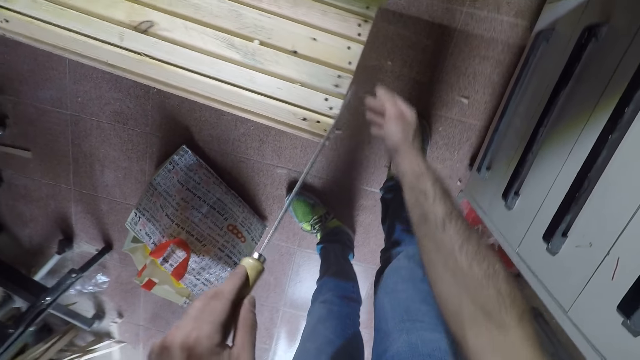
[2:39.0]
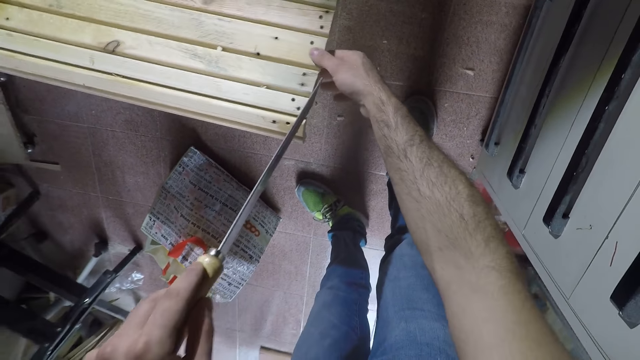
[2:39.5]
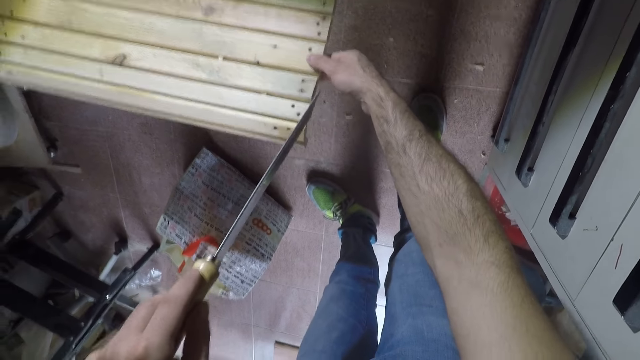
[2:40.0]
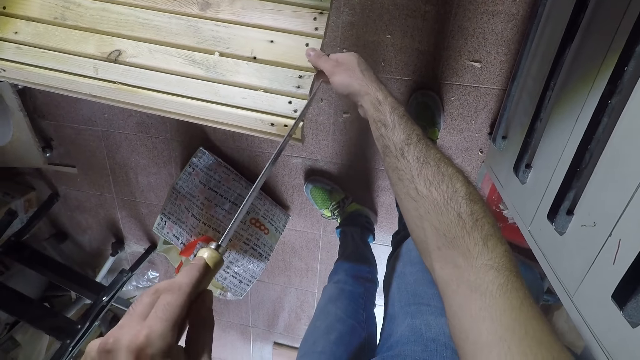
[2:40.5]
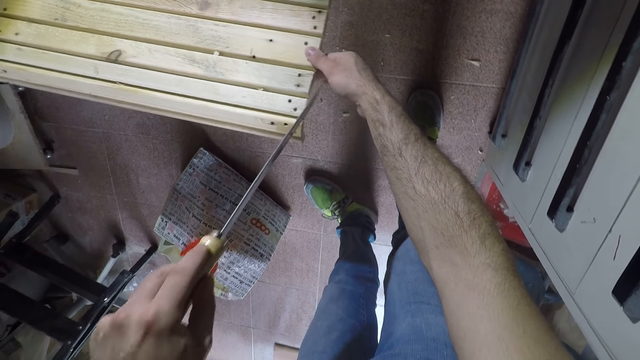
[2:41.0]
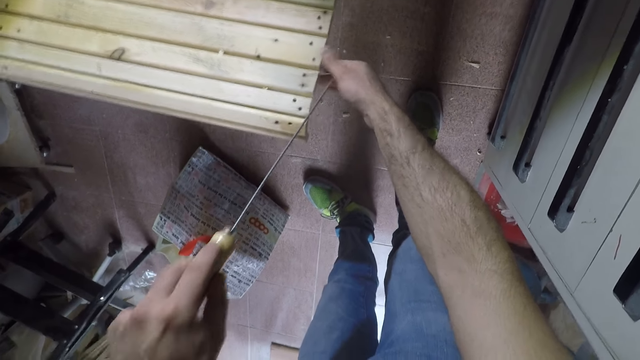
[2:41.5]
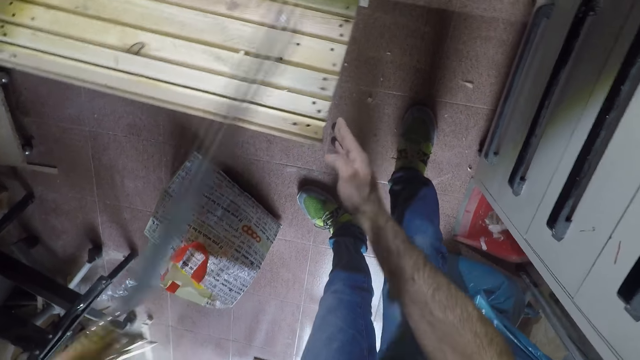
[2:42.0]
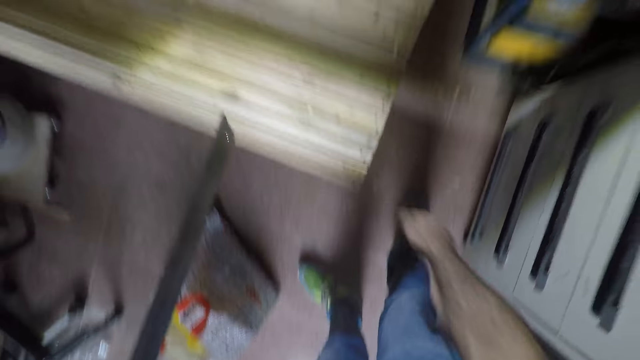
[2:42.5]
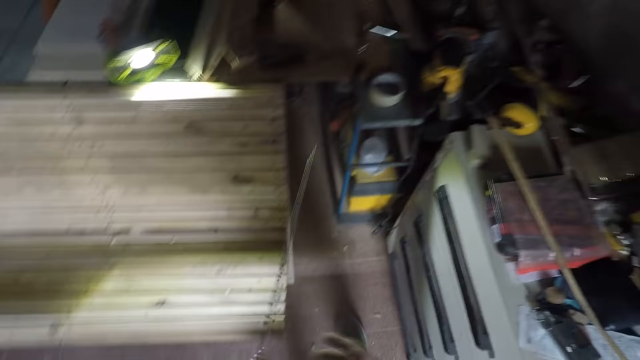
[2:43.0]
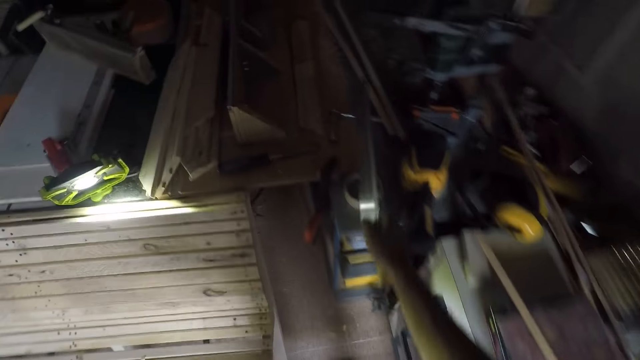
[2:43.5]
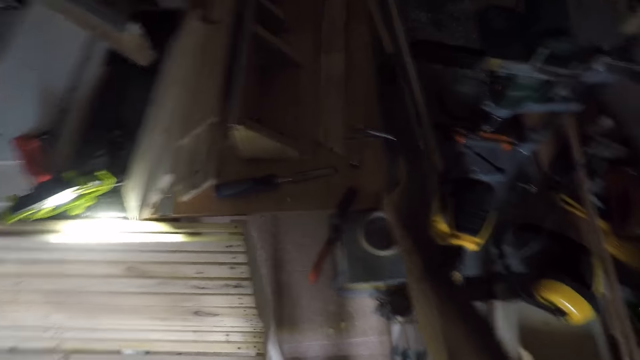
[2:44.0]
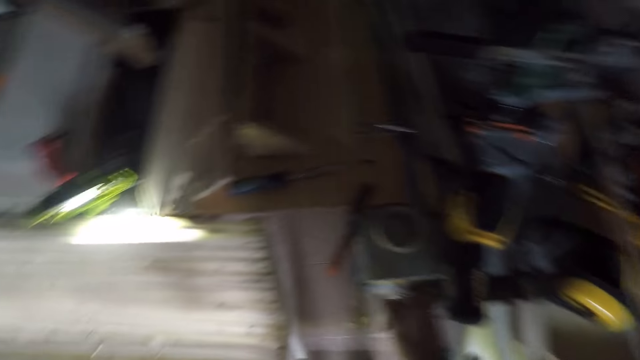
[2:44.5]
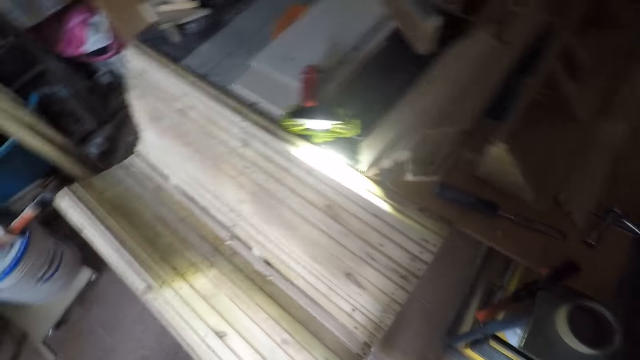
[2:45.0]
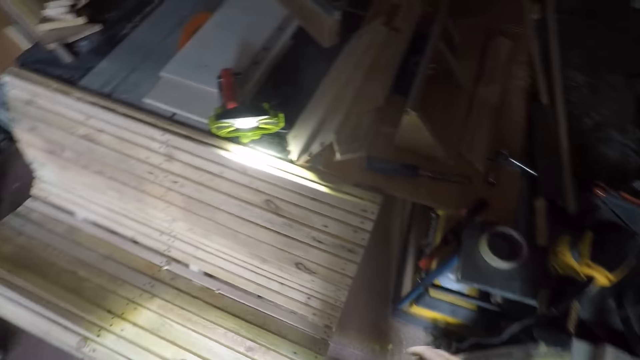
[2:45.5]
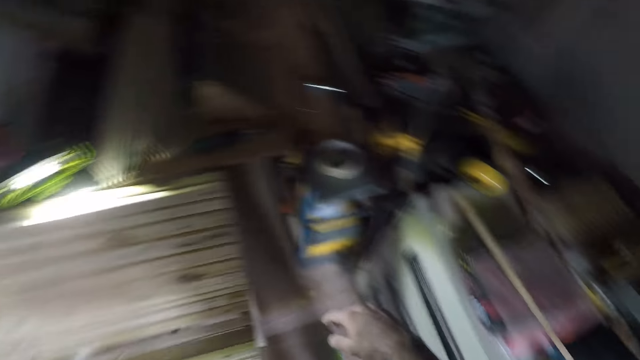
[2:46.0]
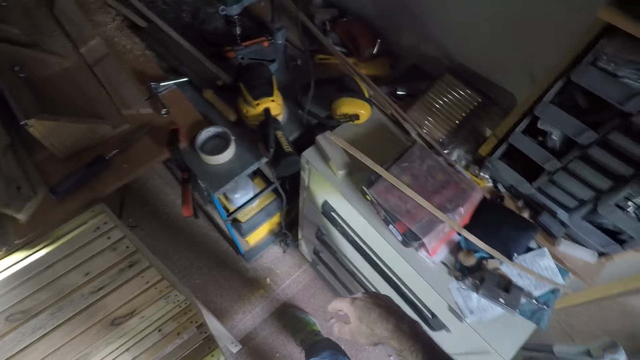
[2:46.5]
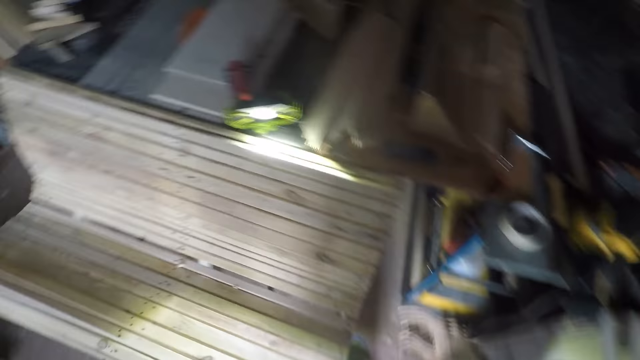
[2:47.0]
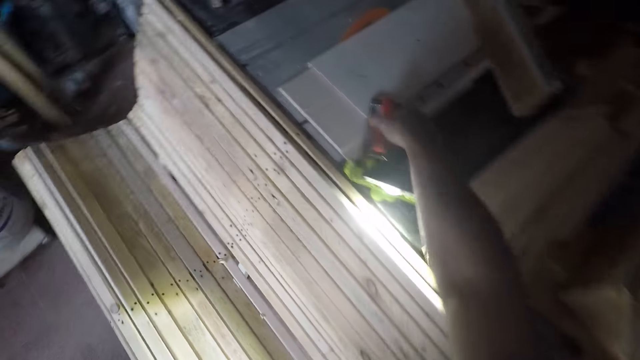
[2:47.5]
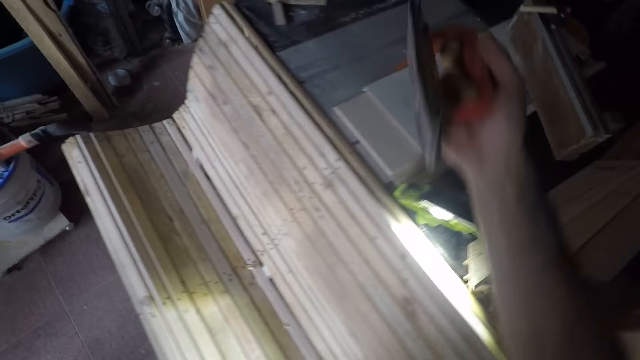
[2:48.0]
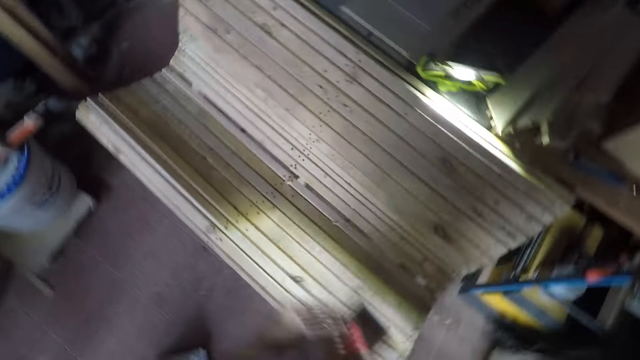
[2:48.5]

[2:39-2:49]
The camera wearer cuts the bench with the hand saw and holds the bench with a hand. They stop cutting and clear wood carvings with a hand. They stand up and move around. They put the hand saw on the board. They turn around. They pick up a hand planer from the board.

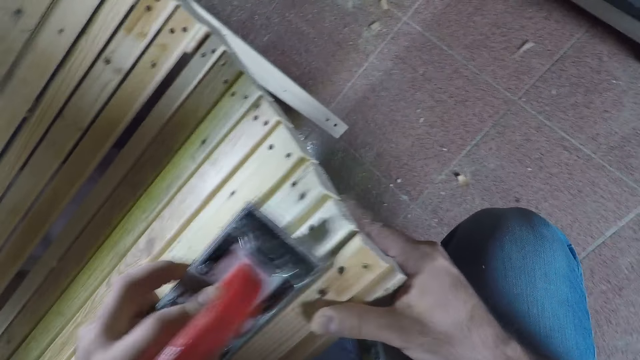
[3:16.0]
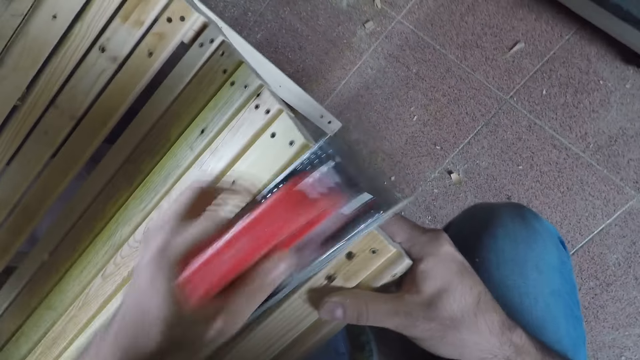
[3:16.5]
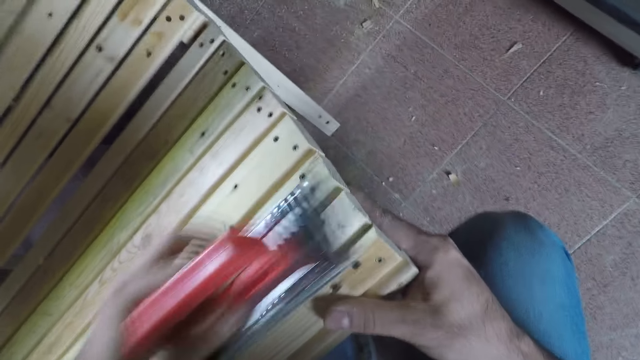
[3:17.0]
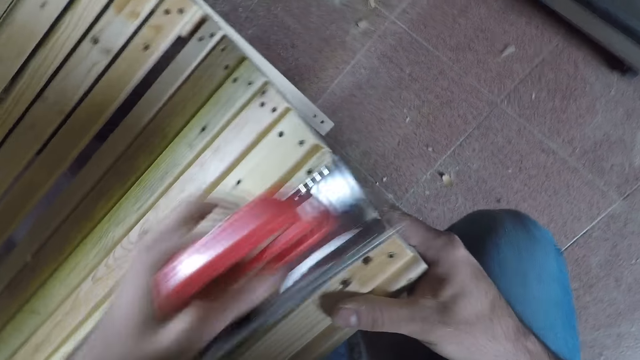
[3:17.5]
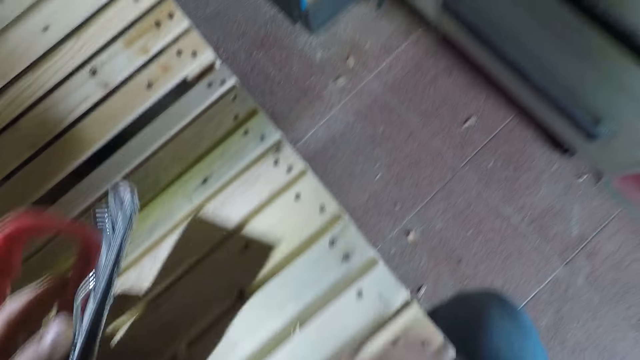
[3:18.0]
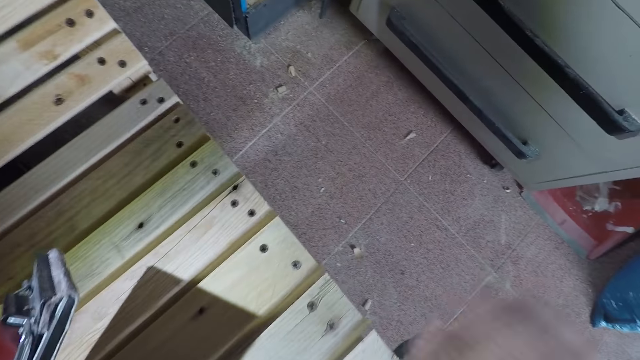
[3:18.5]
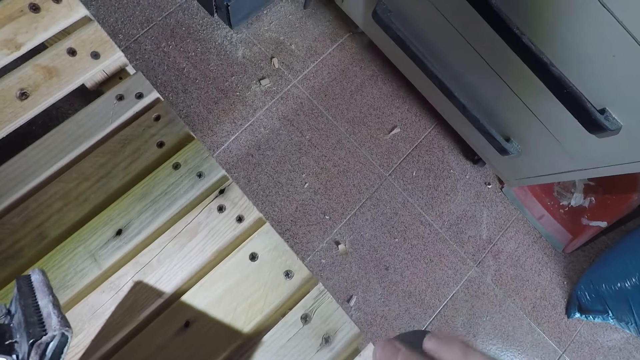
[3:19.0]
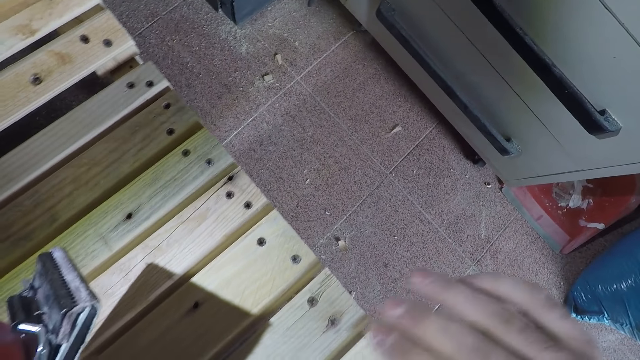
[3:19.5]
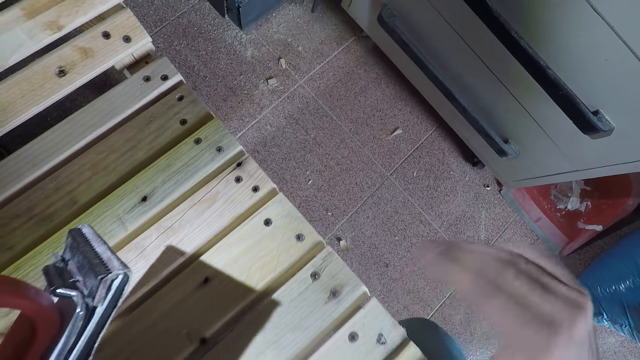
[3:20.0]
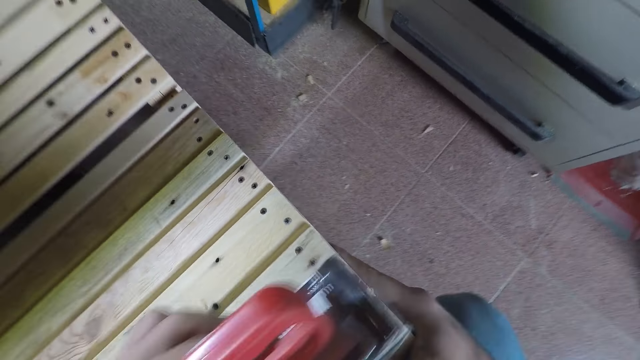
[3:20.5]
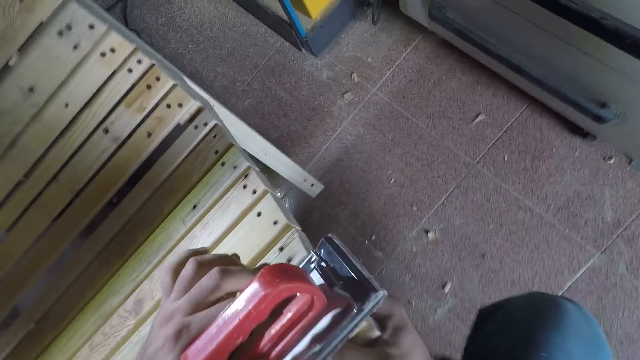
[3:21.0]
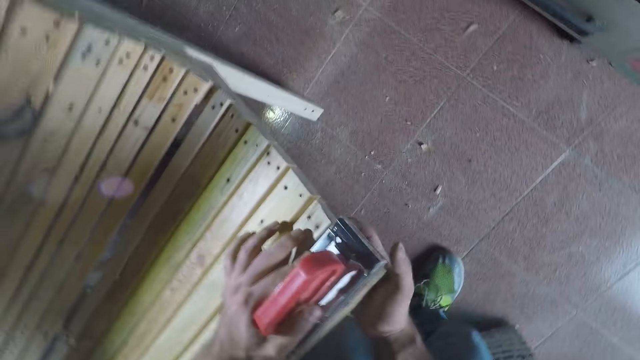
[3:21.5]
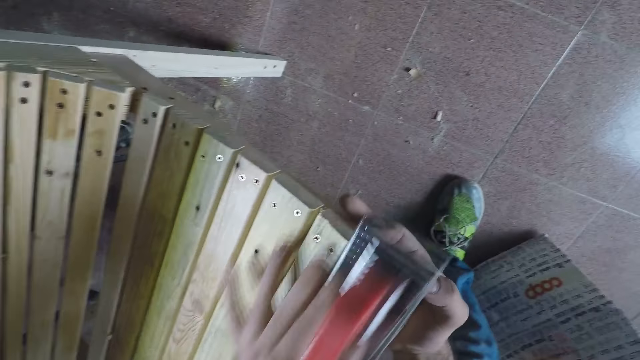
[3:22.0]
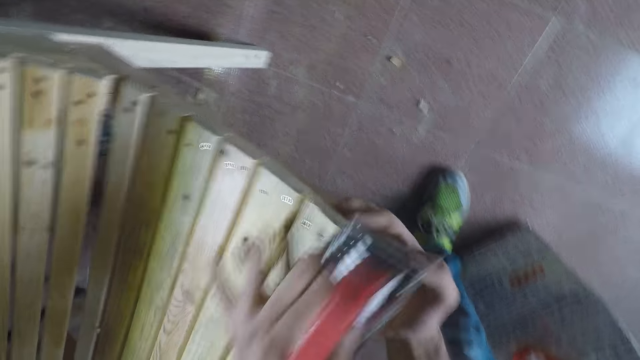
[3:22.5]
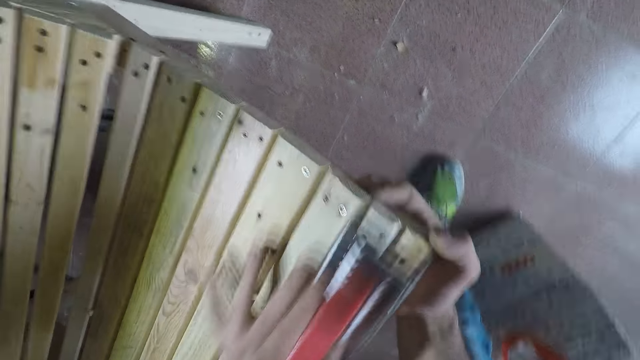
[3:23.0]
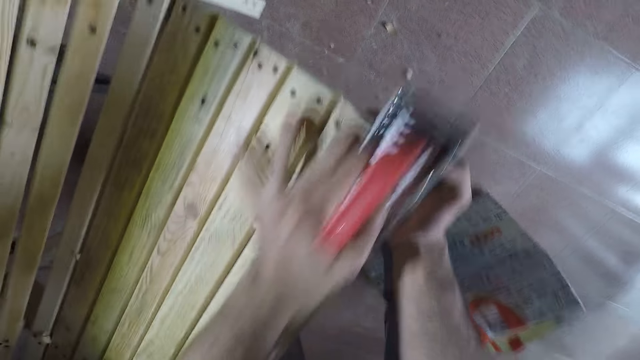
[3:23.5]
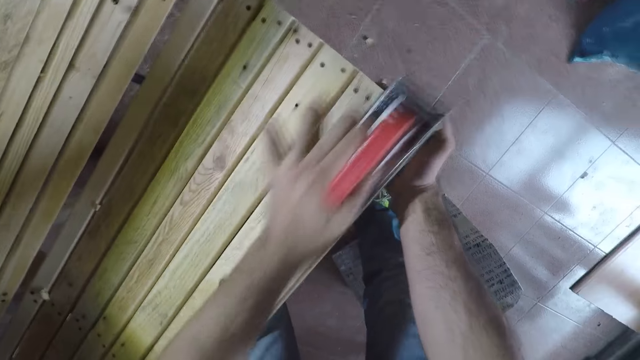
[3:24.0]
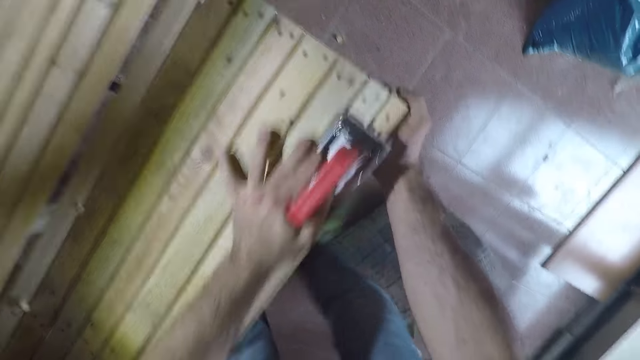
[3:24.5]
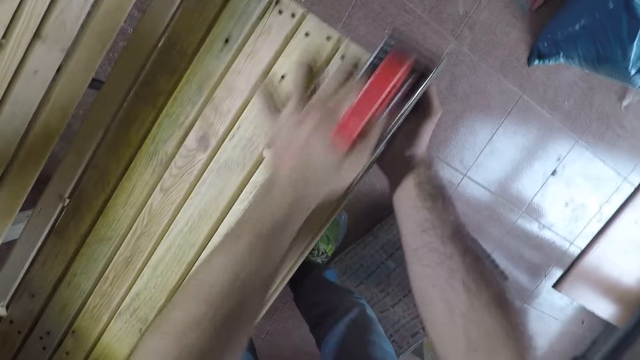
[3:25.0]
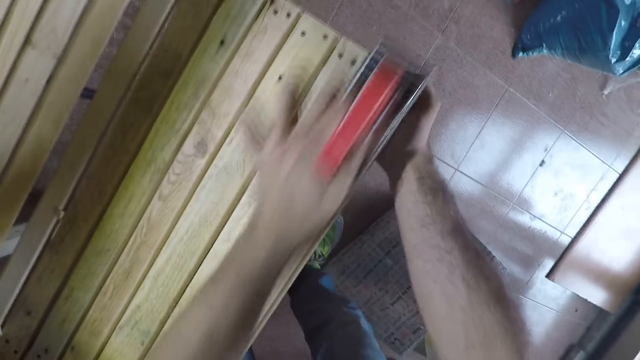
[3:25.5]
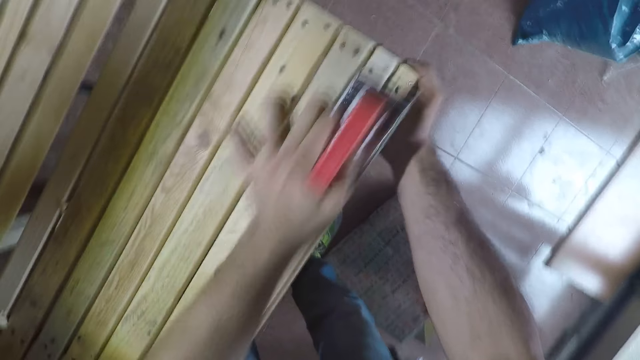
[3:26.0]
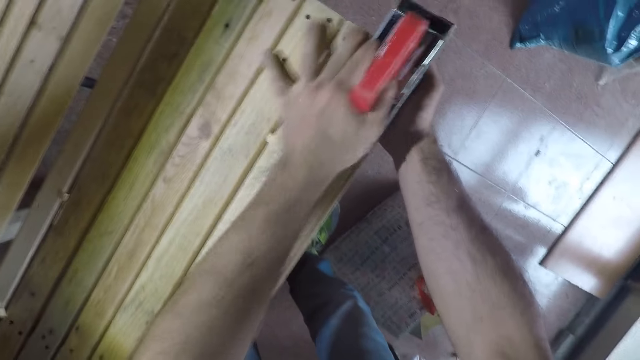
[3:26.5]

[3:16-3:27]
The camera wearer stops smoothening the bench and clears wood saw dust with a hand. They hold the bench firmly. They put the hand planer on the bench. They bend downwards. They smoothen the bench with the hand planer.
